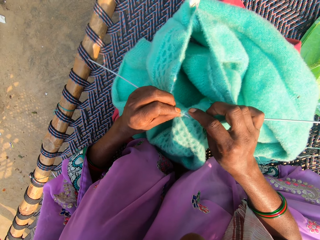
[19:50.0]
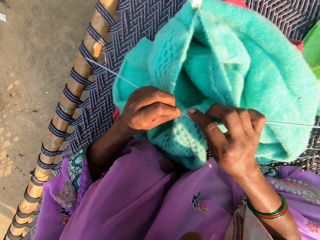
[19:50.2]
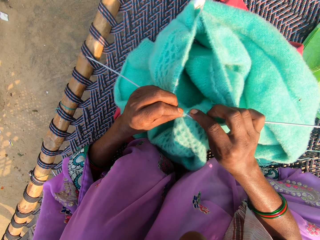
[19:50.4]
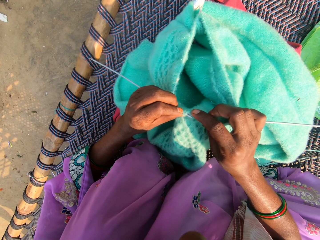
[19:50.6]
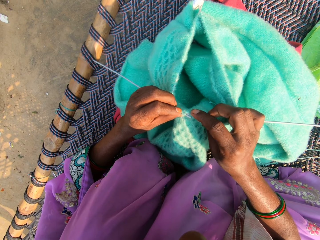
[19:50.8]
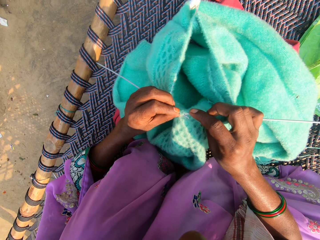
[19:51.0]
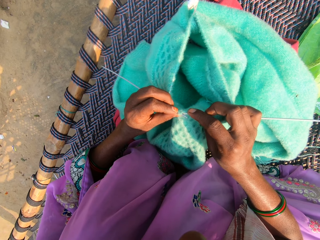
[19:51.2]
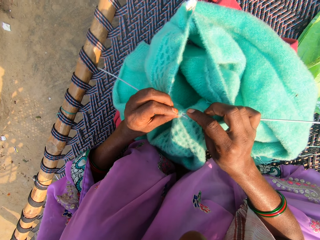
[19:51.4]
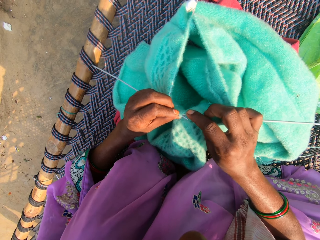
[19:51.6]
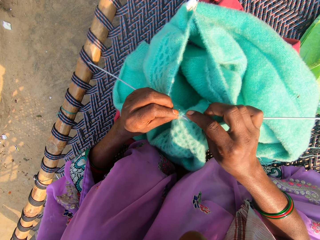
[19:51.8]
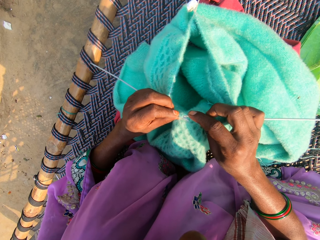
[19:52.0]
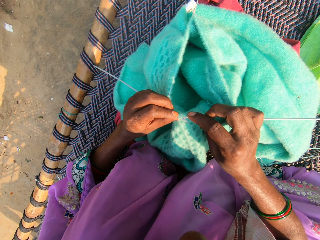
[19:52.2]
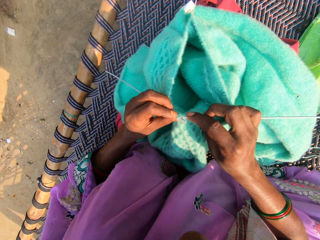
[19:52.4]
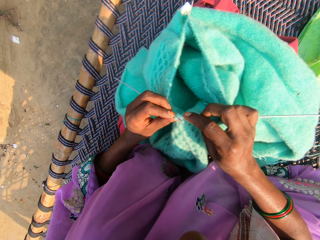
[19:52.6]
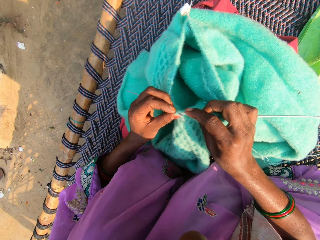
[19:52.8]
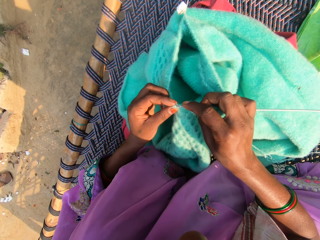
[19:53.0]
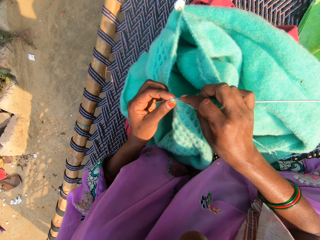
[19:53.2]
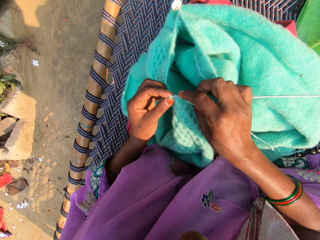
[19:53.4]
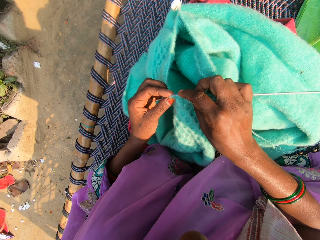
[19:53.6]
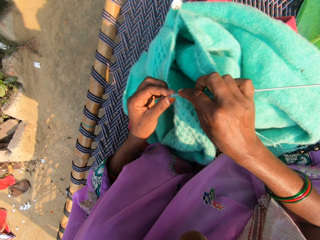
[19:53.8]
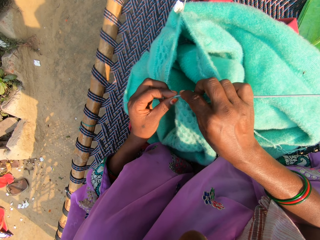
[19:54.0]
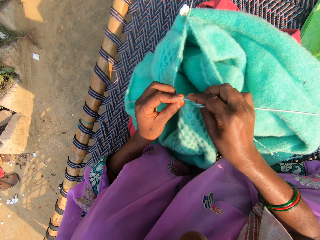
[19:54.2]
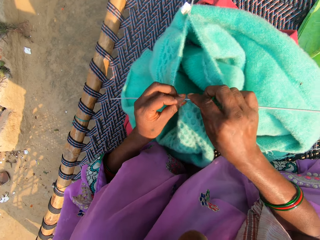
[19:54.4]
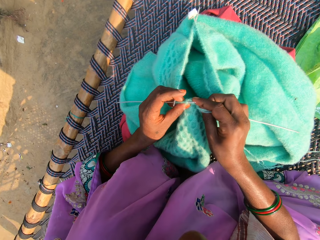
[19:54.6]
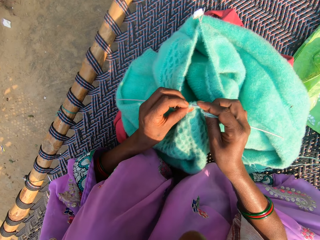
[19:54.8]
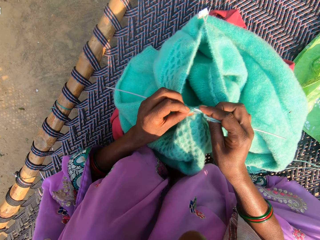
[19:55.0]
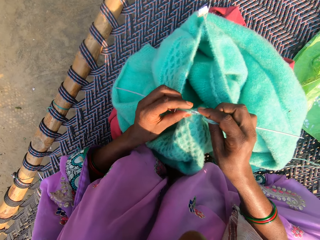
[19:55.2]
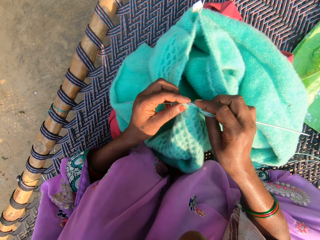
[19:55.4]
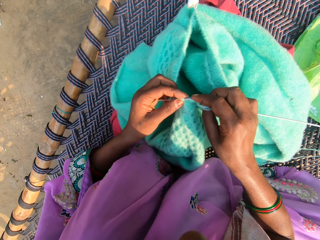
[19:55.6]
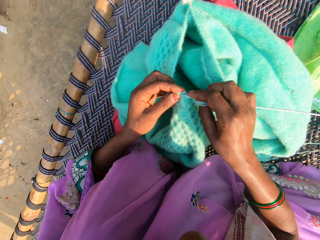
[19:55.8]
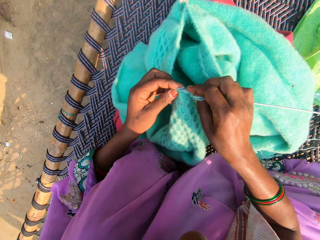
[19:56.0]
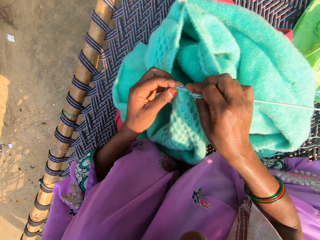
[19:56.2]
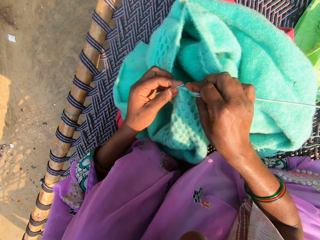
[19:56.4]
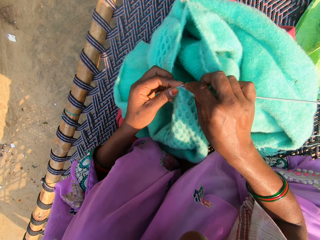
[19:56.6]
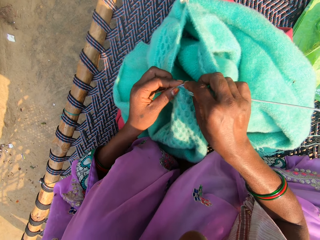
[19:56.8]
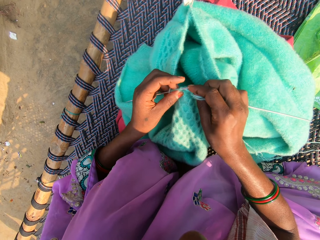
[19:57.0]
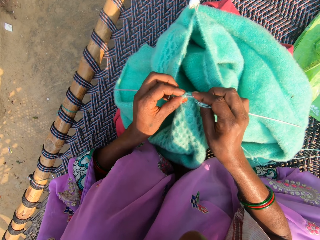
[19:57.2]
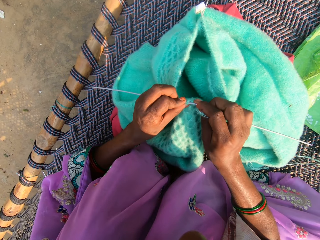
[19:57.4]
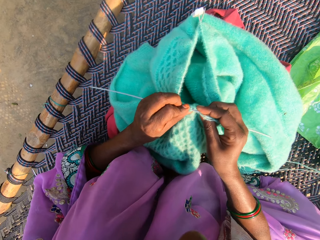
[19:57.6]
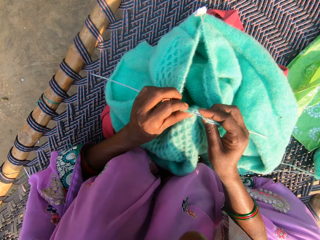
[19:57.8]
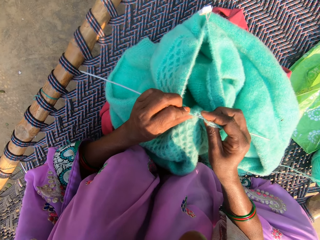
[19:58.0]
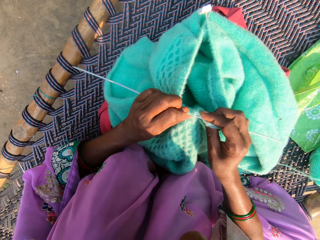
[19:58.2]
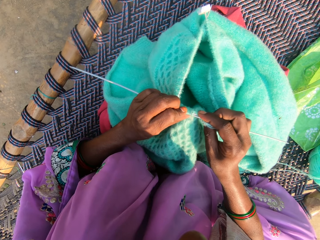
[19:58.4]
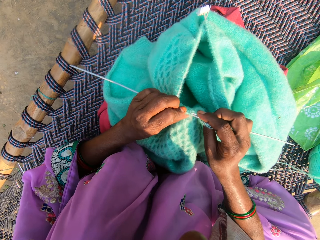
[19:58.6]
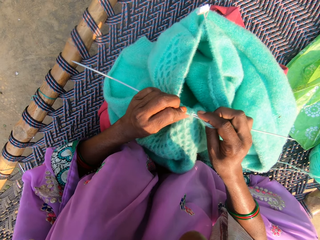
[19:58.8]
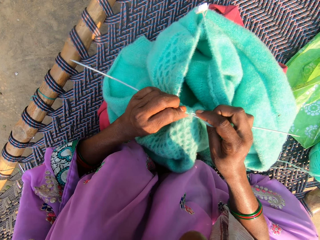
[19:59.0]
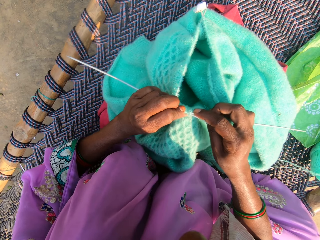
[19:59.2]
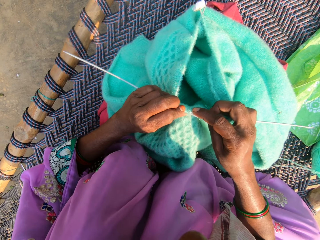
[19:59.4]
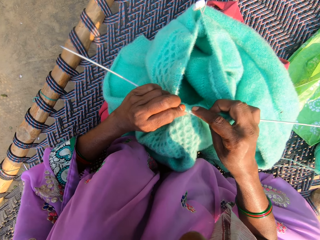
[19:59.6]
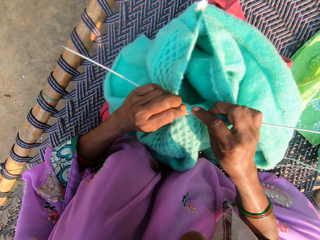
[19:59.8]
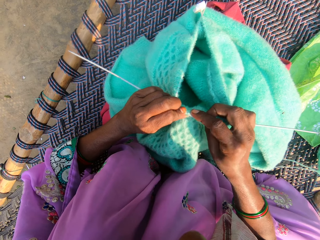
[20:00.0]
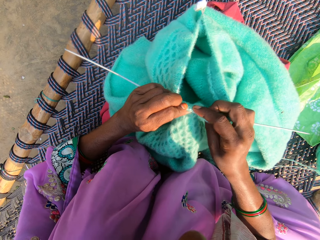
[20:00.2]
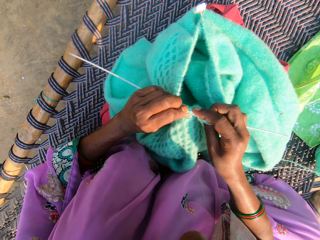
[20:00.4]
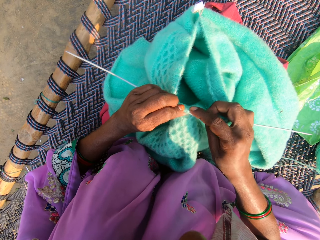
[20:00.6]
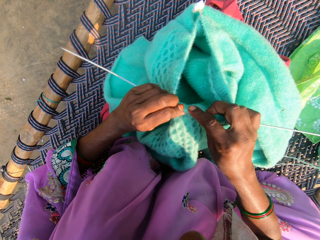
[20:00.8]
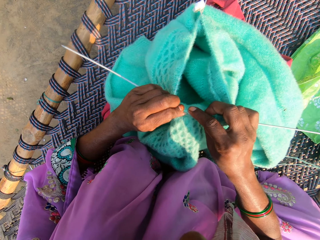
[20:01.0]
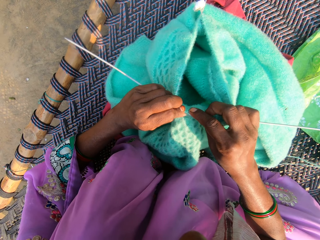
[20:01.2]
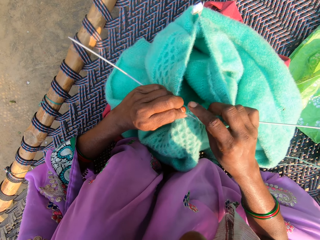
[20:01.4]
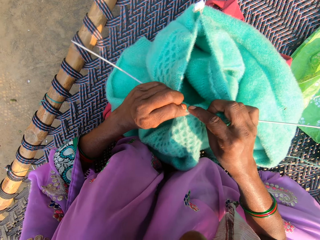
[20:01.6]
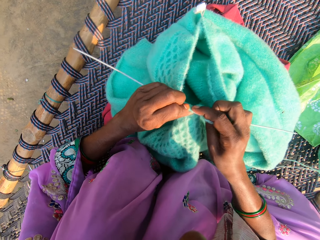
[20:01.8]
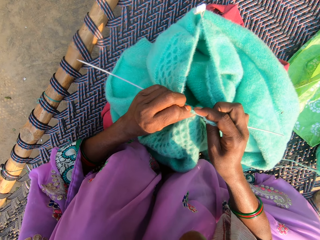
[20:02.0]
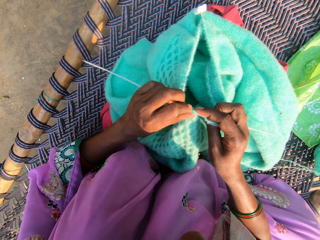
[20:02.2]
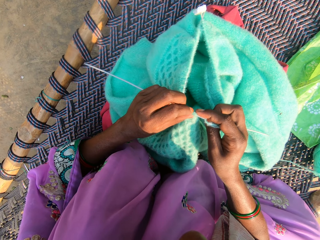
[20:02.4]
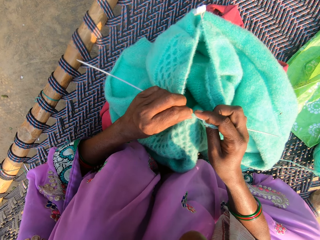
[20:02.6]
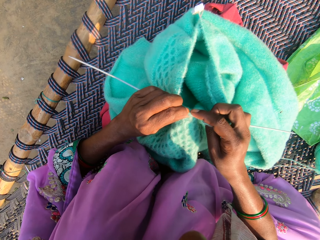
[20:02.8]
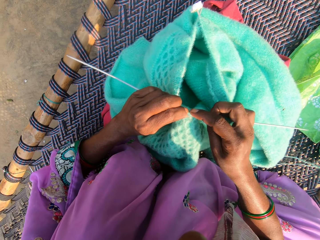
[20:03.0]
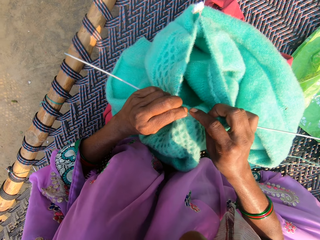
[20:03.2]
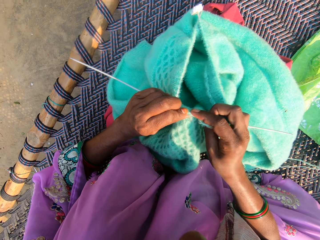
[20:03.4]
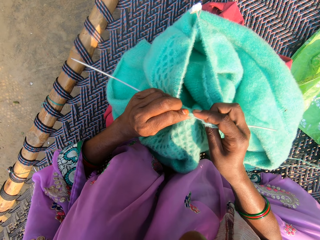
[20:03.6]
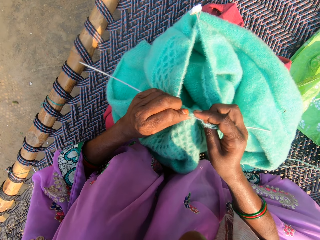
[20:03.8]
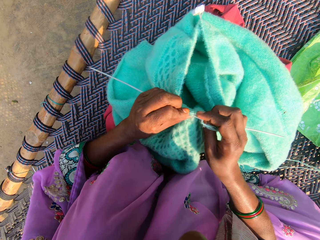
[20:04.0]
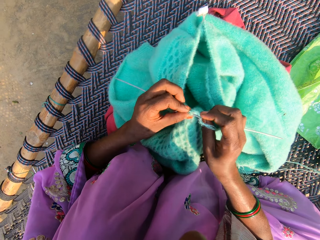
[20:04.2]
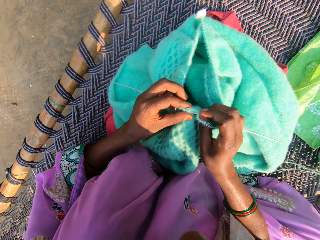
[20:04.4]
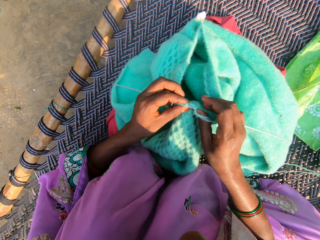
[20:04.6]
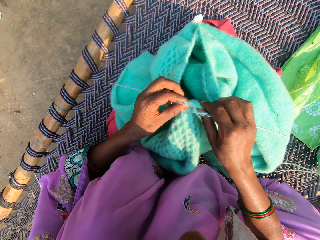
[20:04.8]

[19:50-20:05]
The camera wearer knits using a needle. They knit using the needle repeatedly.

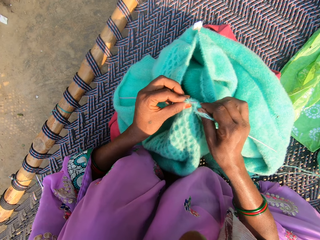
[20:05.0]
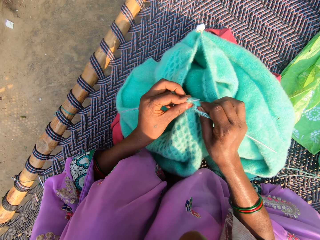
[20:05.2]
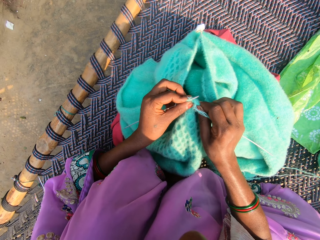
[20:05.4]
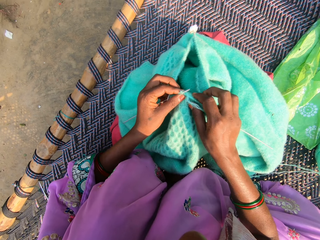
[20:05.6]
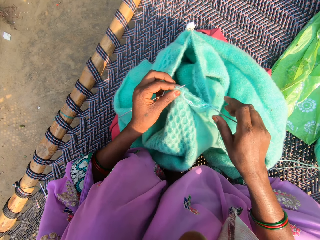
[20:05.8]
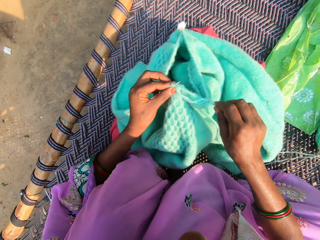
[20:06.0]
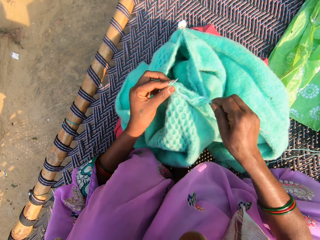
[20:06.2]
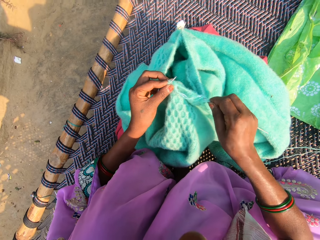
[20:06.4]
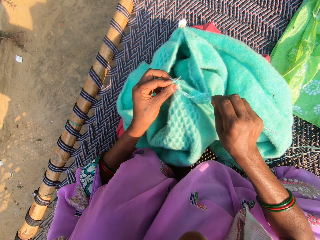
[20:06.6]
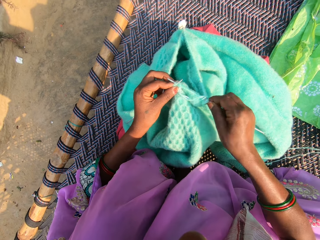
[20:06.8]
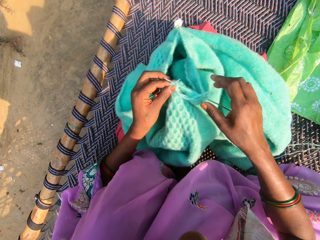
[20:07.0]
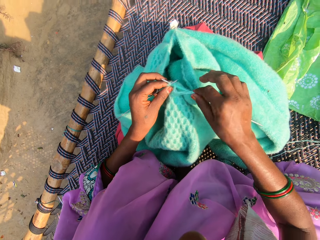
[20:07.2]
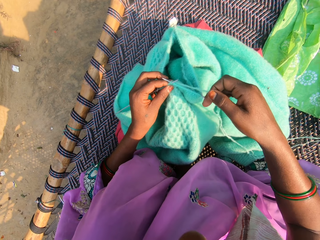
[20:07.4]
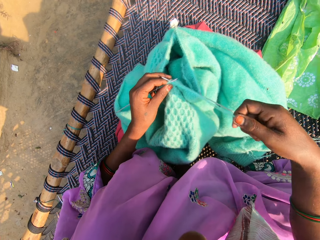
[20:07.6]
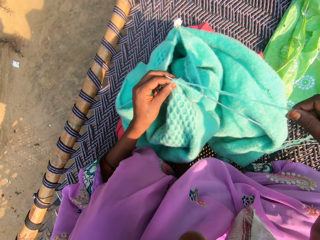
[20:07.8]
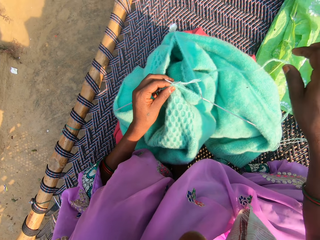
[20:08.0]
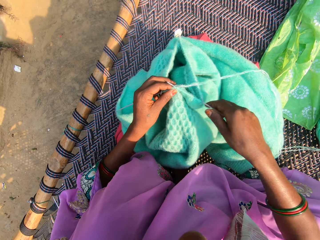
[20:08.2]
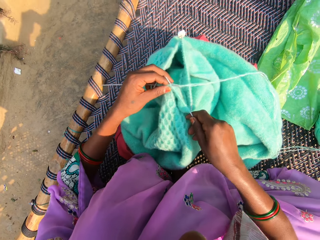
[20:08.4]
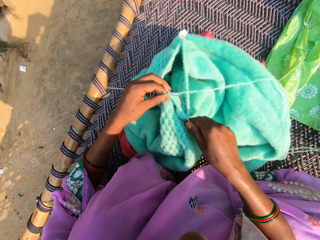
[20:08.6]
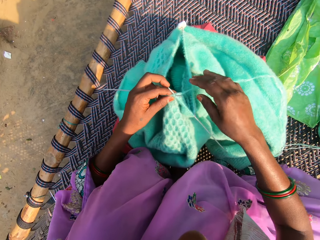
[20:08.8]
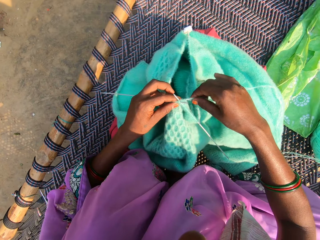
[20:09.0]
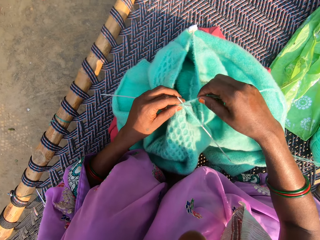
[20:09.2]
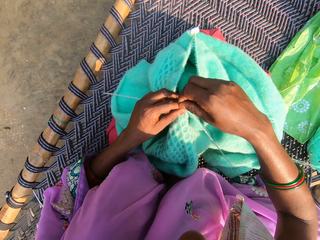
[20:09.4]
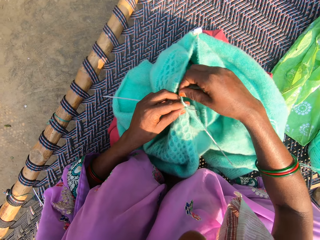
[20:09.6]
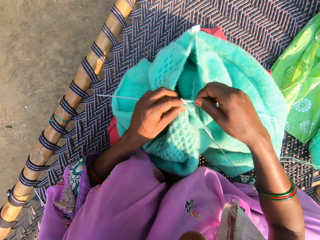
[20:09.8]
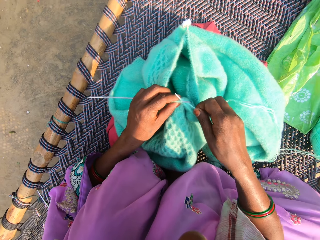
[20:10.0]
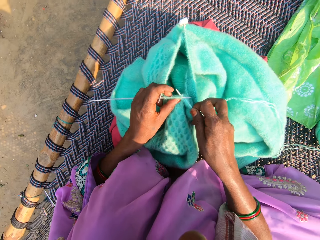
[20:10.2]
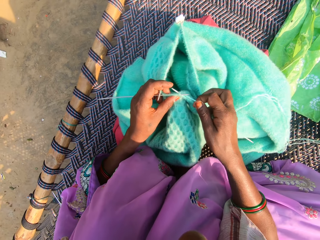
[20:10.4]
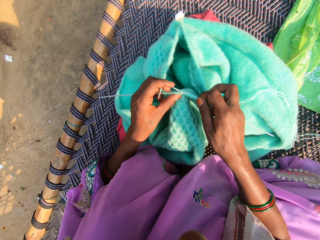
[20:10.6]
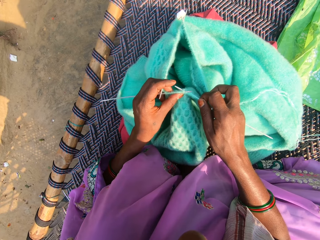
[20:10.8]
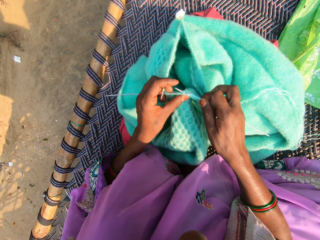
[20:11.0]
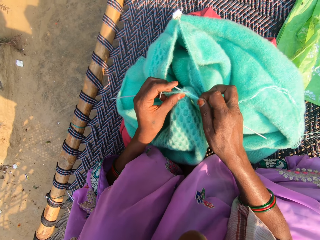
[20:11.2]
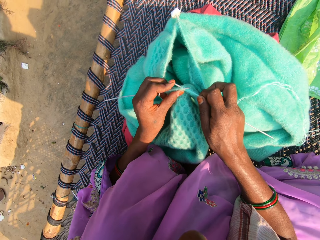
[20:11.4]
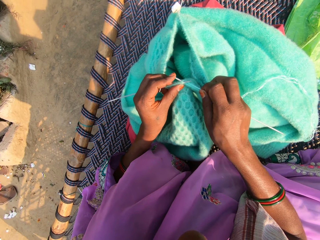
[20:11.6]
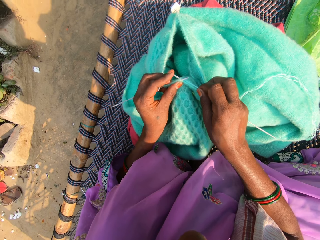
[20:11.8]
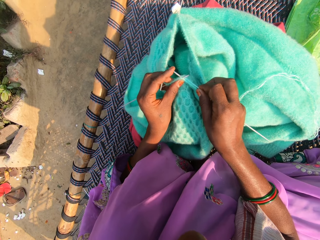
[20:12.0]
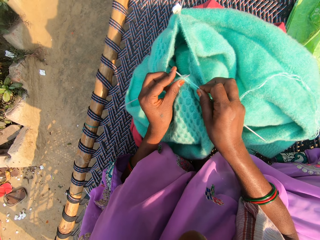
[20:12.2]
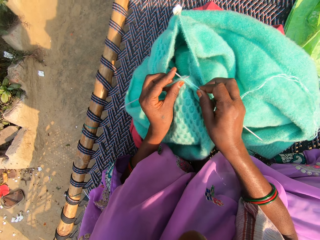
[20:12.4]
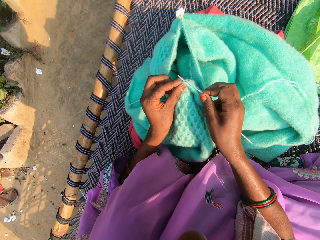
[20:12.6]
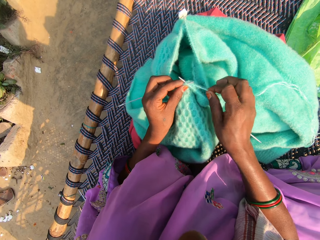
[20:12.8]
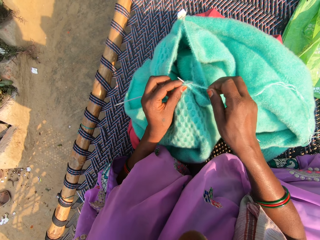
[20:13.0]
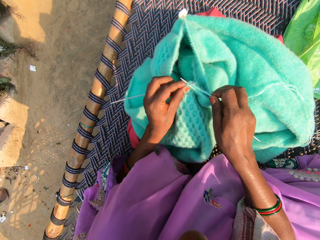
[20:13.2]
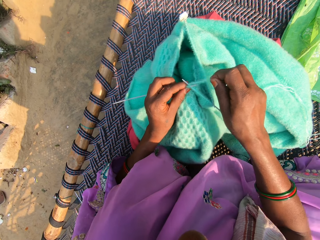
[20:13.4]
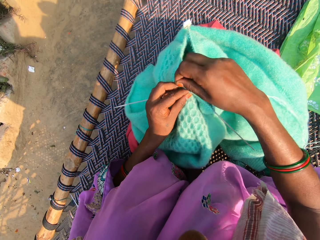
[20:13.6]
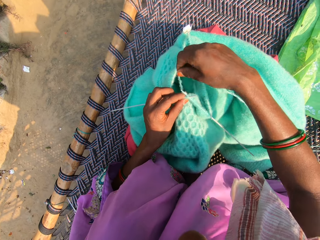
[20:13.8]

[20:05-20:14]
The camera wearer knits using a needle. They push the needle, pull a thread, and fold the thread on the needle.
